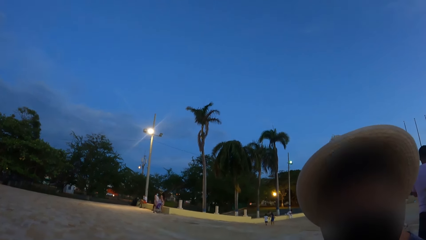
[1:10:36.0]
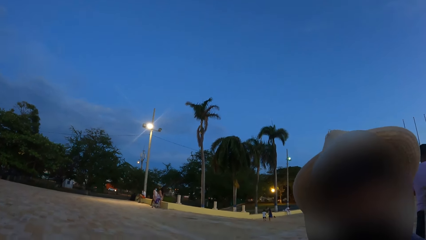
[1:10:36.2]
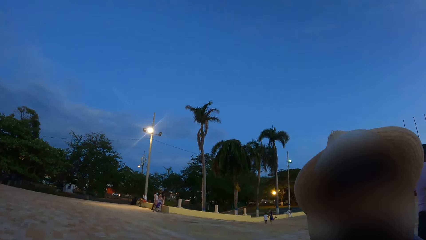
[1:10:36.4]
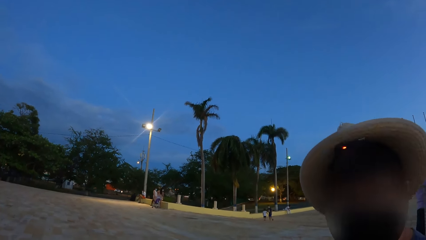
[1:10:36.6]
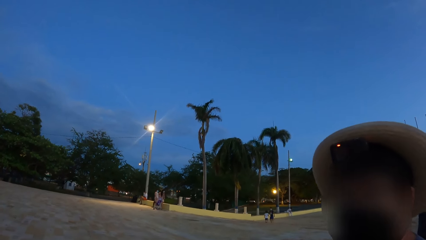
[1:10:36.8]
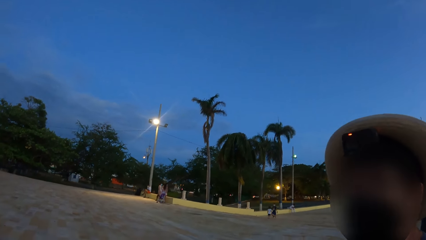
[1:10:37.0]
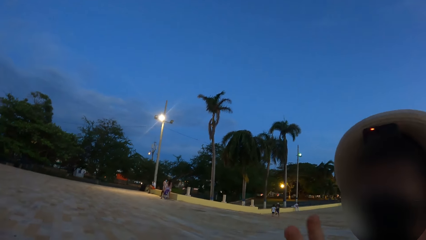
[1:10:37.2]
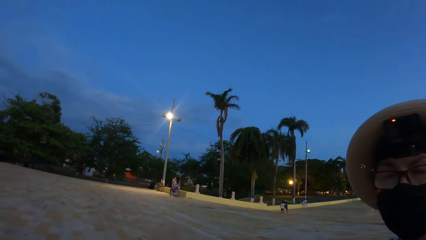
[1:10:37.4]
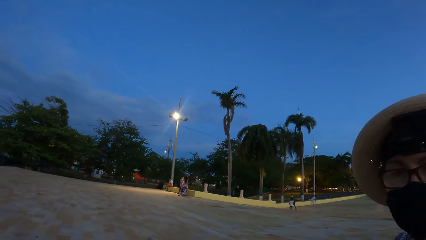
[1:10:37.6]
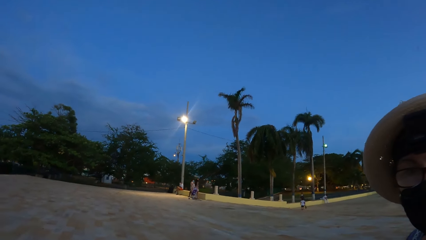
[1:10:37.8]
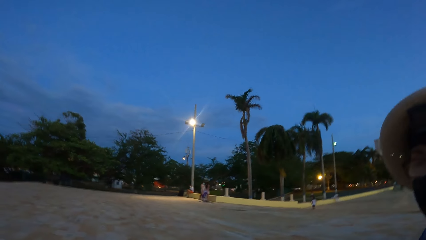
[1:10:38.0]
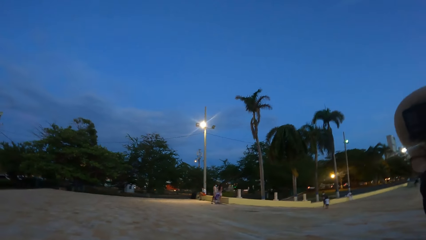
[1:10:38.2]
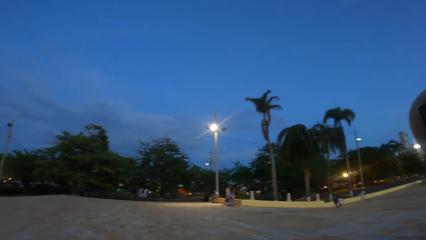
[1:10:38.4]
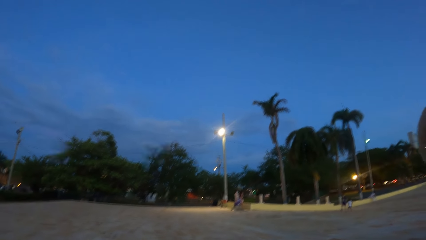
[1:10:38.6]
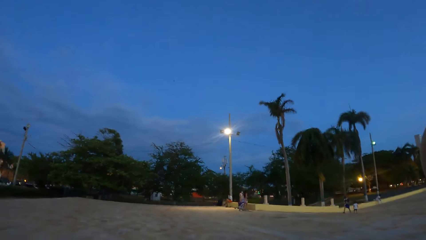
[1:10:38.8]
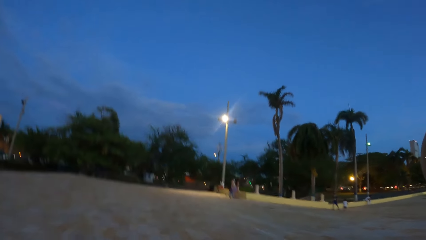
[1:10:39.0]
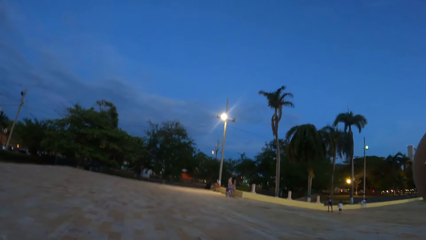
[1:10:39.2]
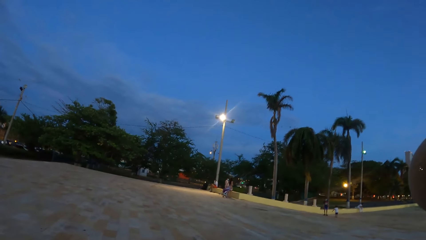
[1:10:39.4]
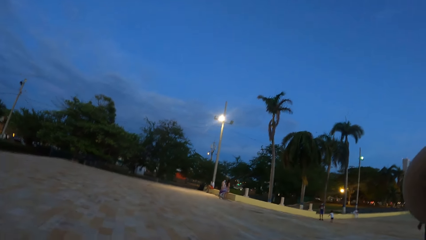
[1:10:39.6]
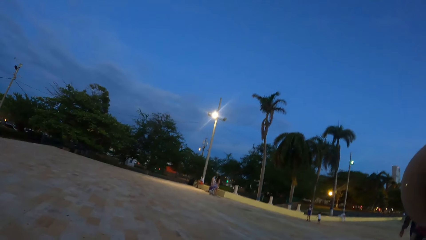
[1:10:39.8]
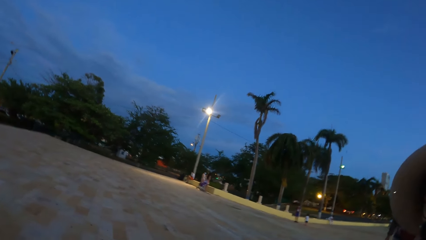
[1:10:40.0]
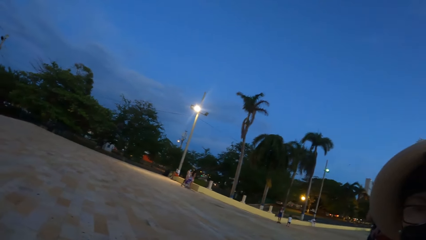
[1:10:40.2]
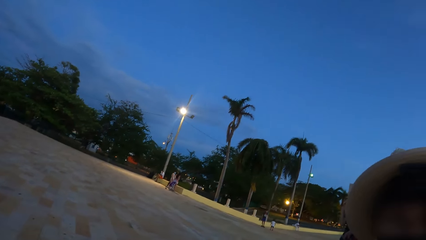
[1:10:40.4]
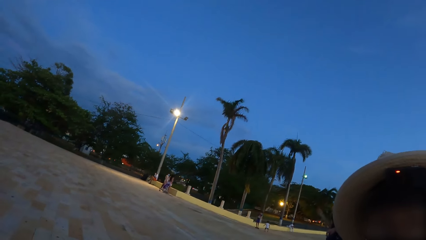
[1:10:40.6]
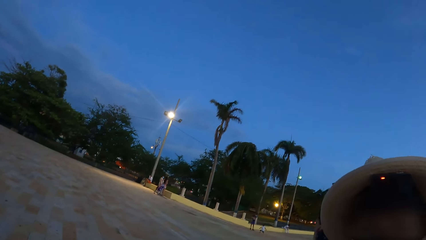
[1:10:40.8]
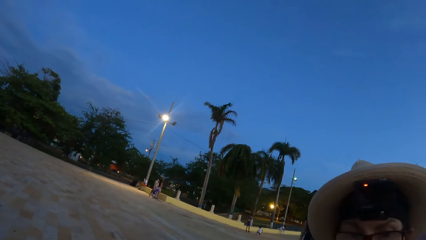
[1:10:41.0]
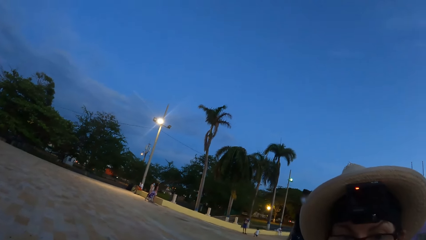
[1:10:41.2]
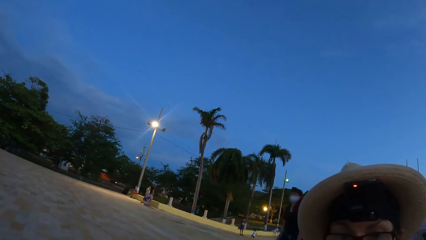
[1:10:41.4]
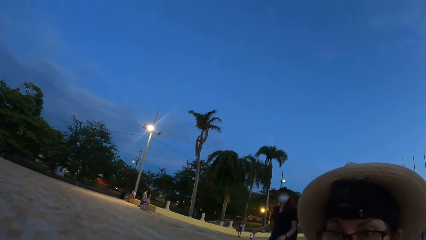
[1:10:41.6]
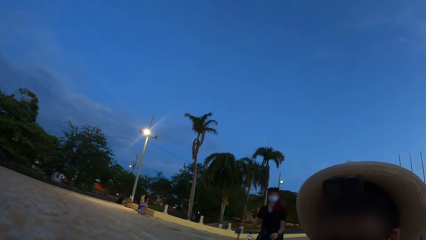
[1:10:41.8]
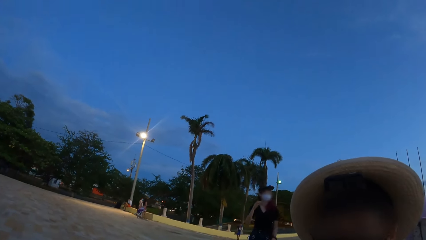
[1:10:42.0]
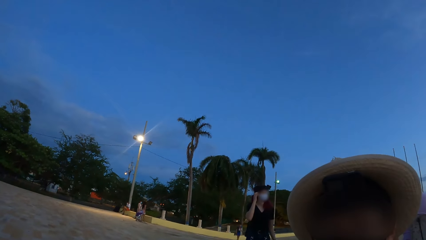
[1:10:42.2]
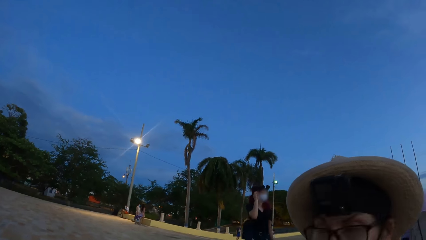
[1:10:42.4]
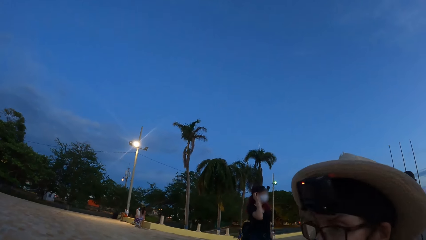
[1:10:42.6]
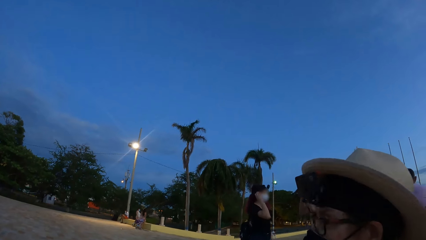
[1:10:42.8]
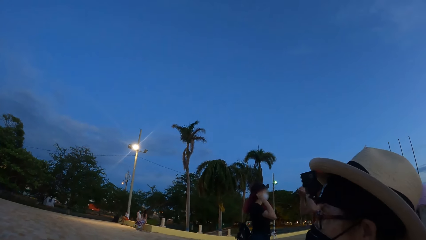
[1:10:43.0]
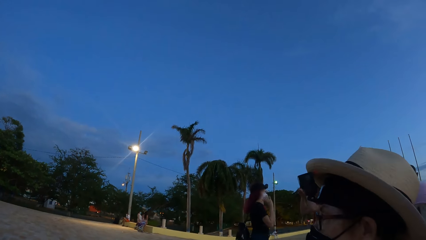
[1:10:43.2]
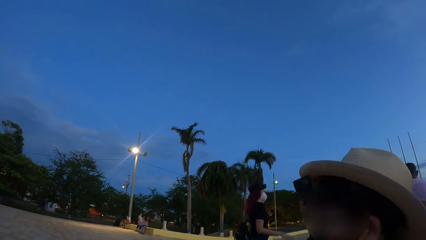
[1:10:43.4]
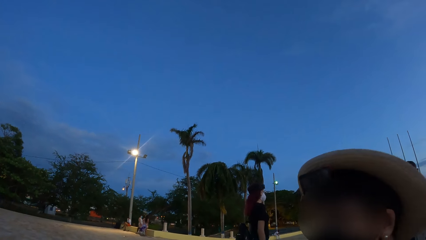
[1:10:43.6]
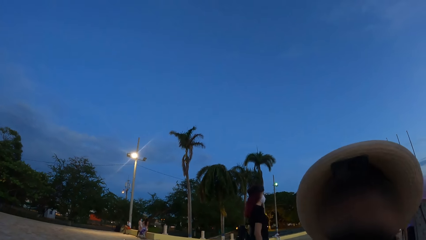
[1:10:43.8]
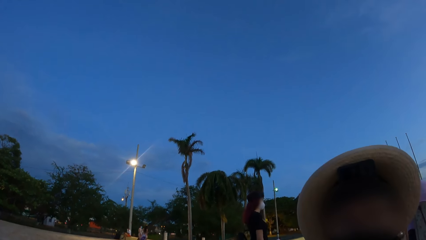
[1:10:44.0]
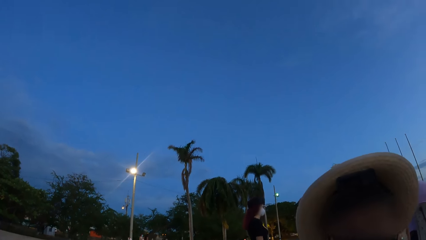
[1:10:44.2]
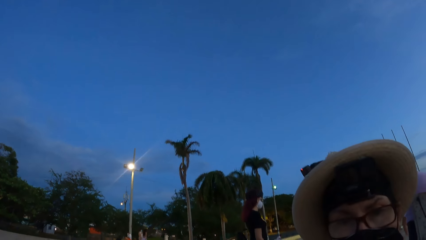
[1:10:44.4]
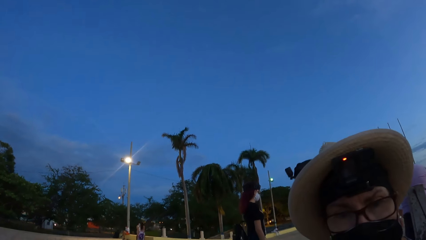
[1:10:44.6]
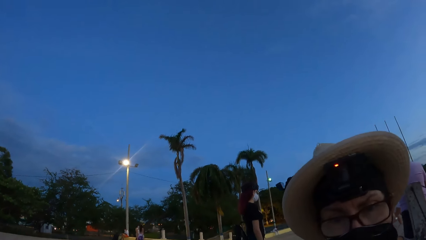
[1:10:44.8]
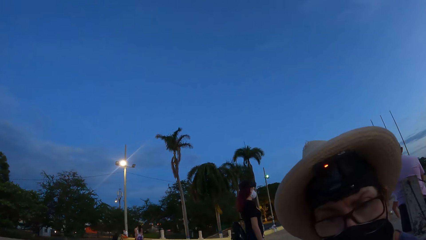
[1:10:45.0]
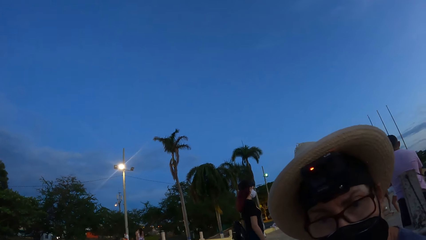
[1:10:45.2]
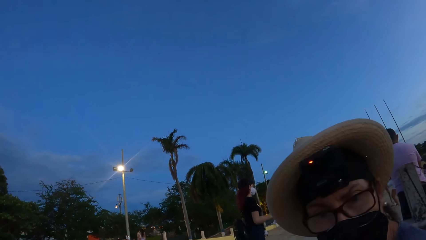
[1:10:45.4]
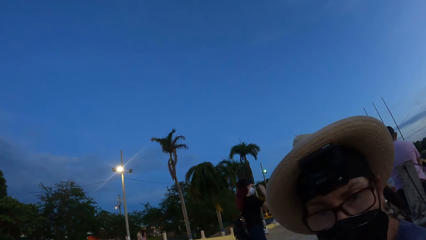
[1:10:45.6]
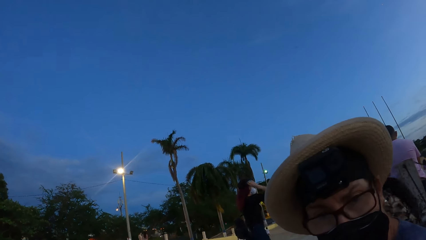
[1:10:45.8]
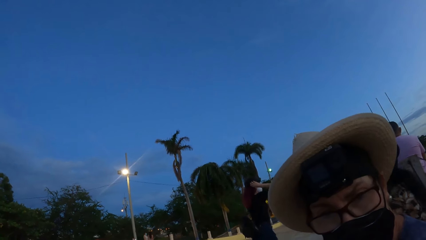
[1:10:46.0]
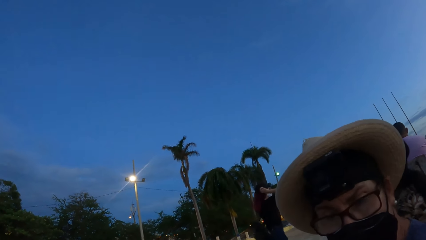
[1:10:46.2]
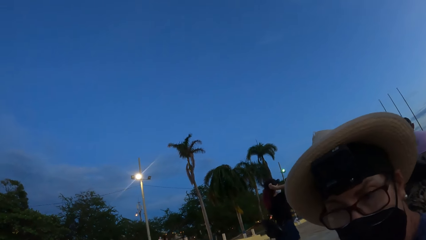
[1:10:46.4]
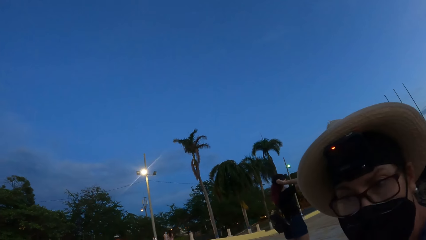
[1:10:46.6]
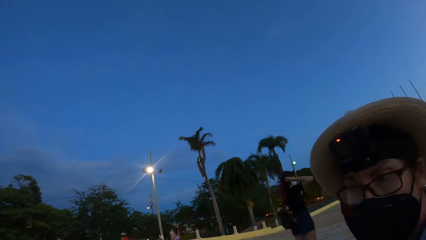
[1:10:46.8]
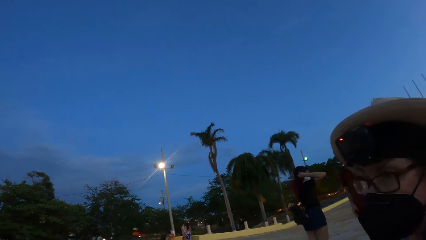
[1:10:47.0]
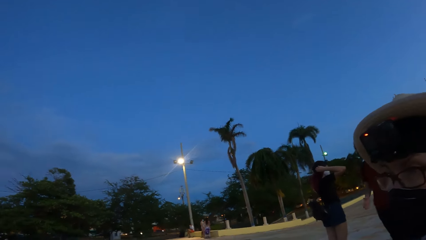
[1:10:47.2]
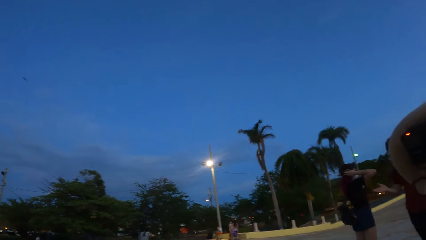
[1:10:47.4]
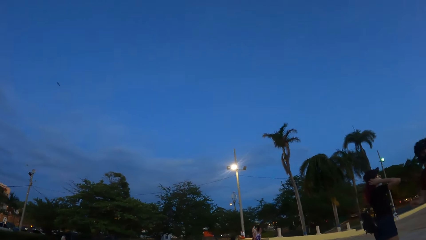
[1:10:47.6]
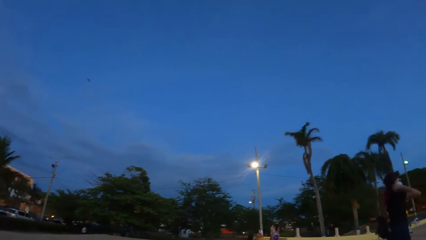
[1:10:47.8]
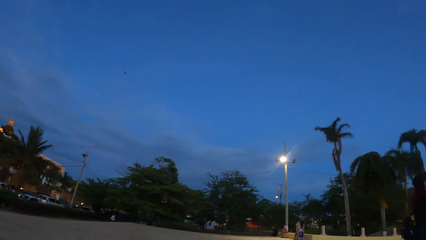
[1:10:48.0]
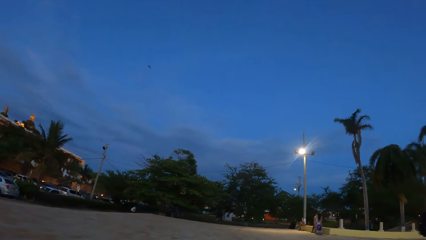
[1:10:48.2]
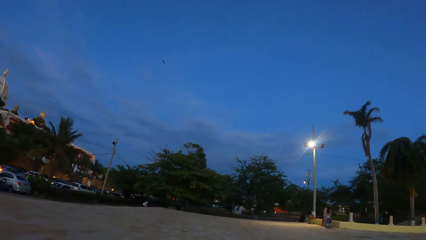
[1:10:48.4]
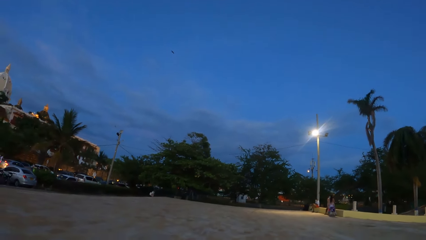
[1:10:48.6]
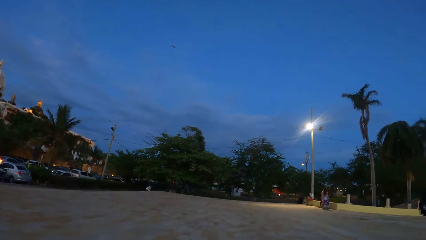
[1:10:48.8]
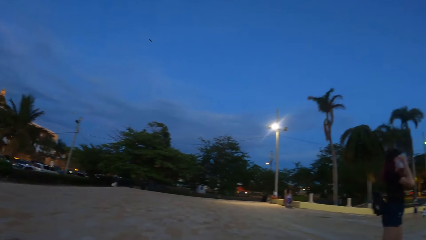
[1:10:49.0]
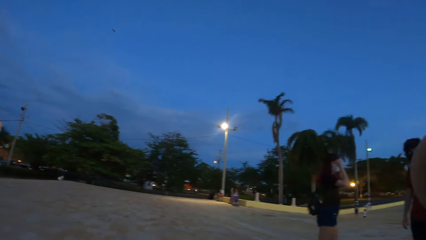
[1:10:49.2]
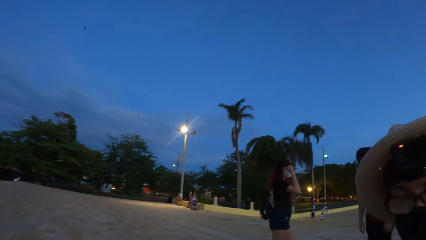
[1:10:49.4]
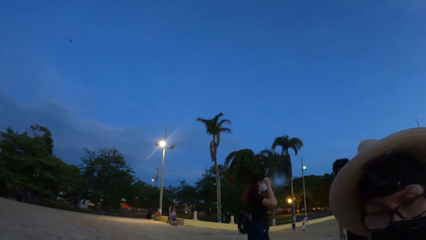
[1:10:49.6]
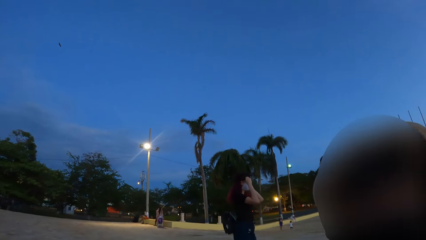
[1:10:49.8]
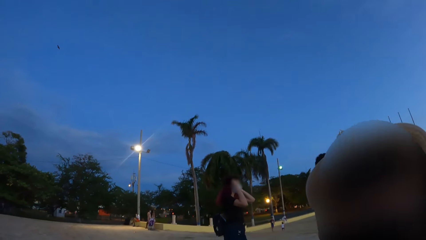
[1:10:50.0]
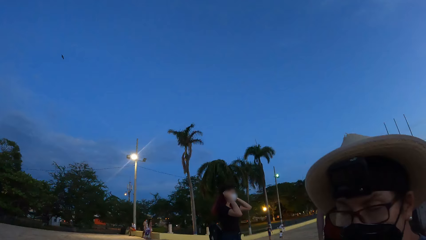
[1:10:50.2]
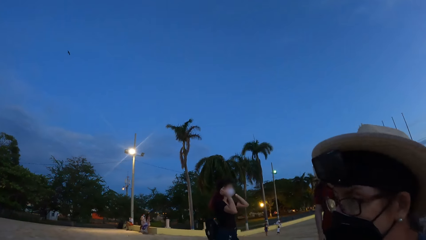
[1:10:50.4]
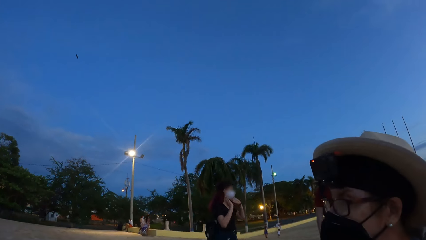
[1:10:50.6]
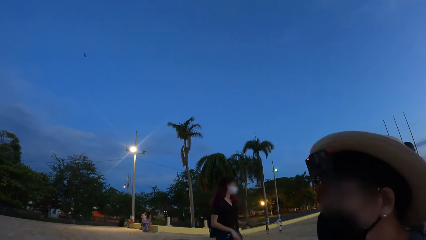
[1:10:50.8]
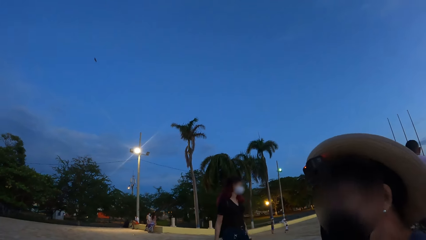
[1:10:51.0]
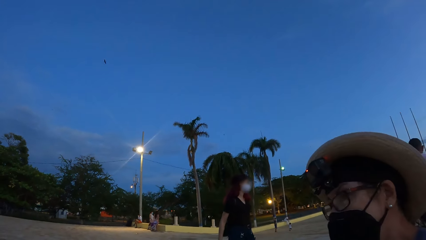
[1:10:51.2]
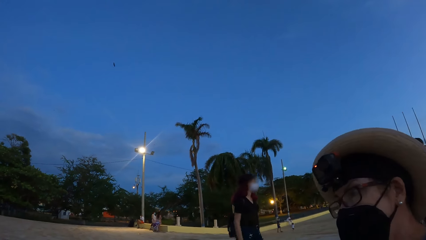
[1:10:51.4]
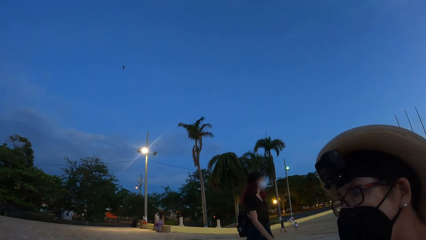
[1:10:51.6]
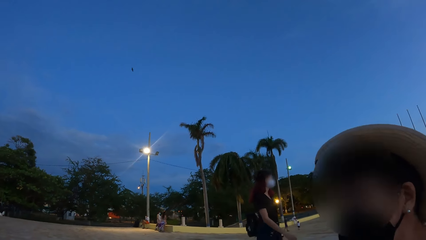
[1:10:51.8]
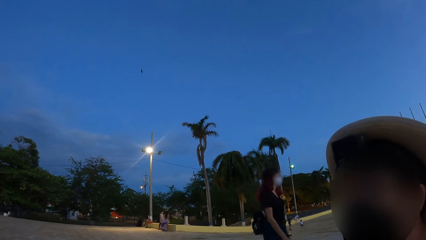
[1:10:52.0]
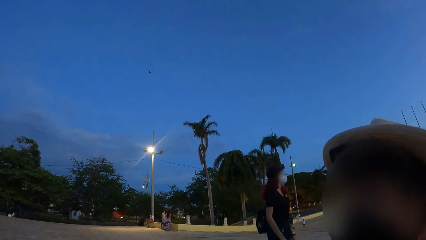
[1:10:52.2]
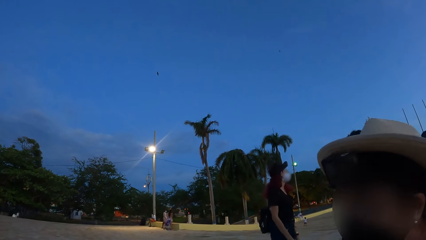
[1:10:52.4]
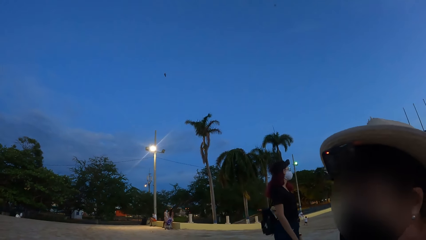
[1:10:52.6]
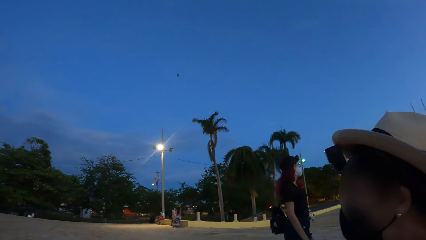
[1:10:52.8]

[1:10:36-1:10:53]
A person sways a hand. The person converses with the camera wearer. The camera wearer looks around the frontage. The person converses with the camera wearer. The camera wearer looks around the frontage. The person converses with the camera wearer.
